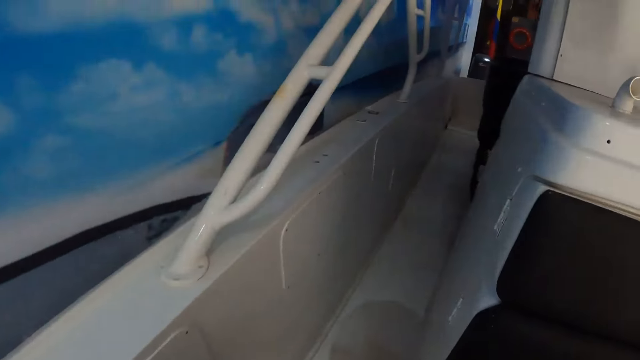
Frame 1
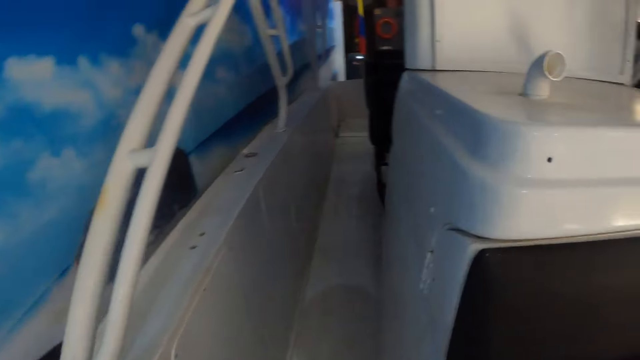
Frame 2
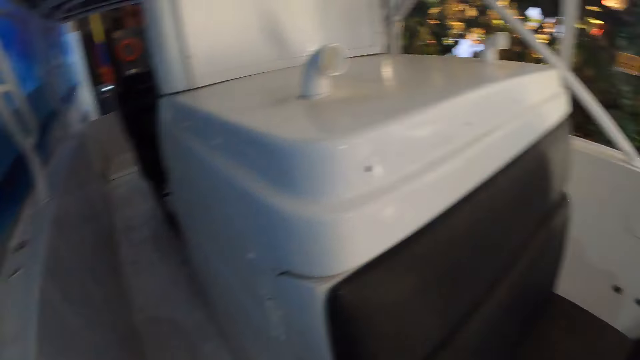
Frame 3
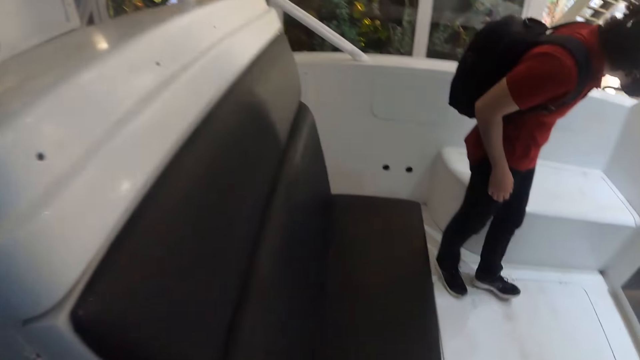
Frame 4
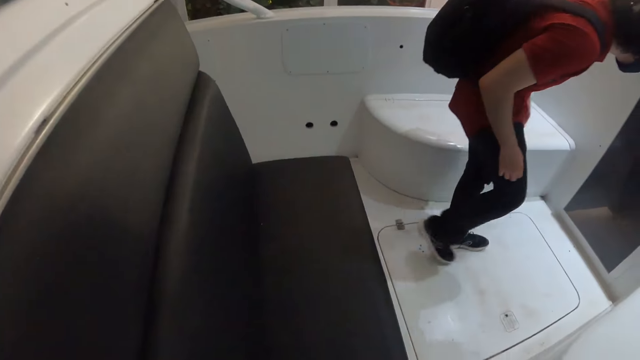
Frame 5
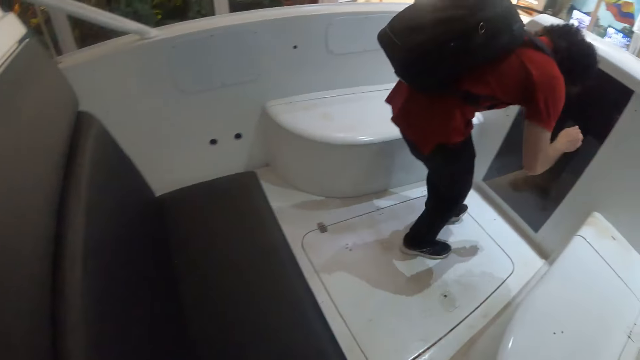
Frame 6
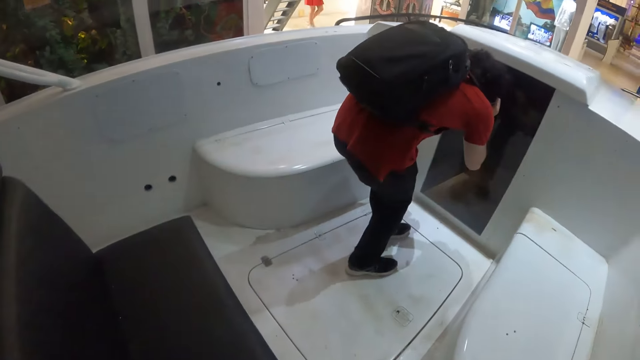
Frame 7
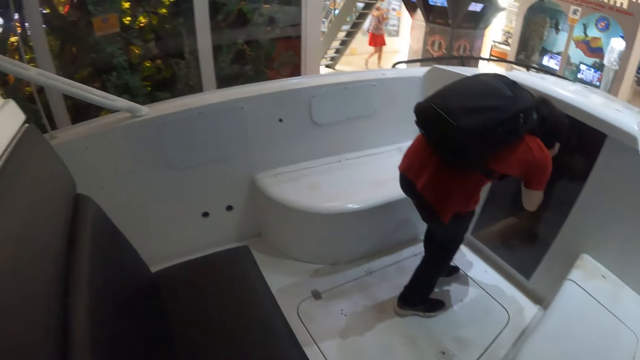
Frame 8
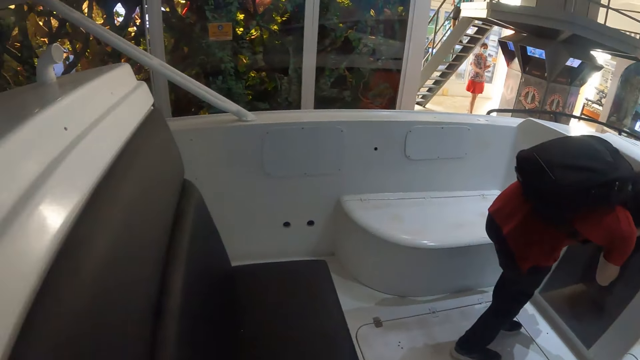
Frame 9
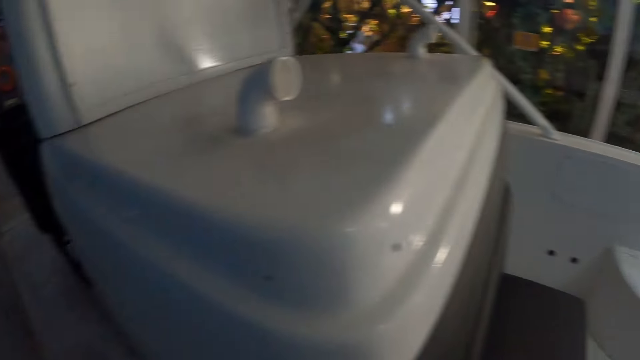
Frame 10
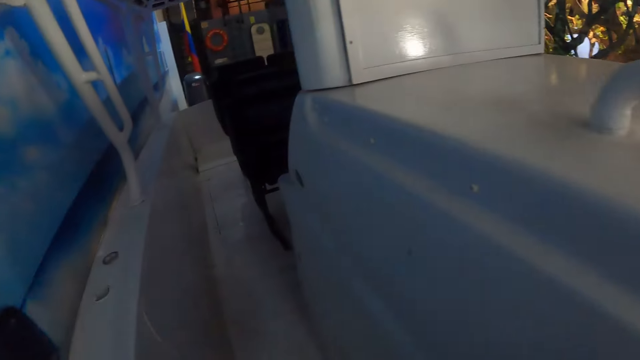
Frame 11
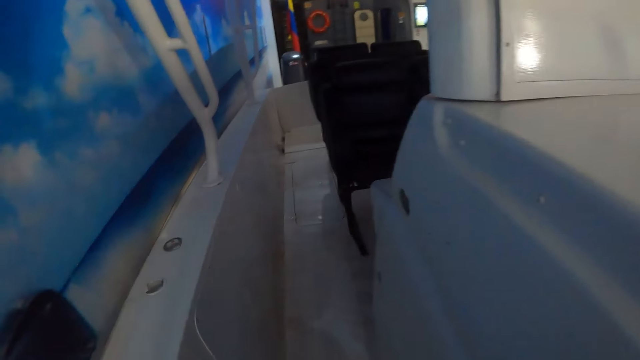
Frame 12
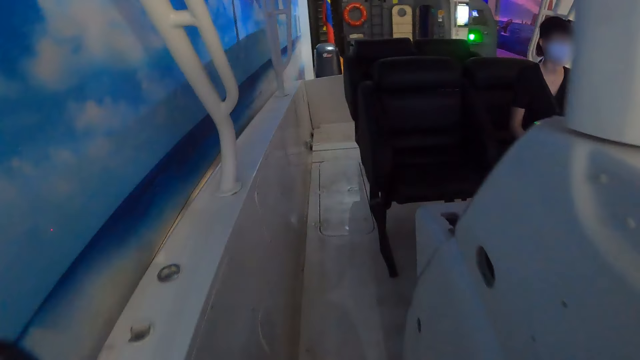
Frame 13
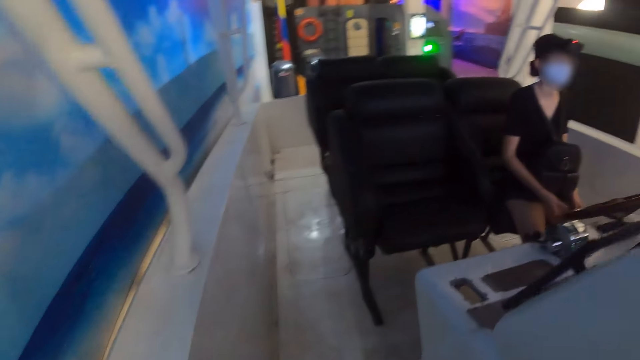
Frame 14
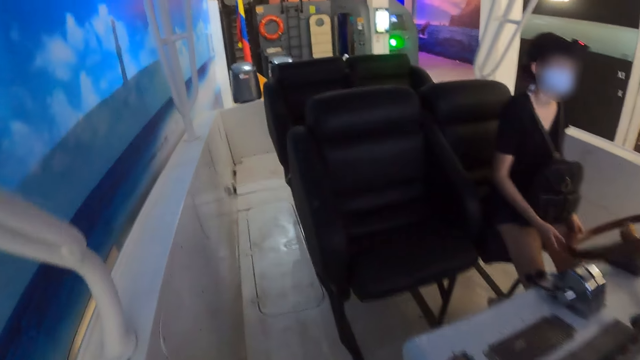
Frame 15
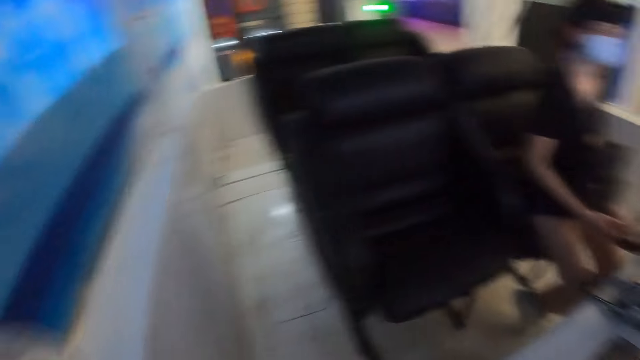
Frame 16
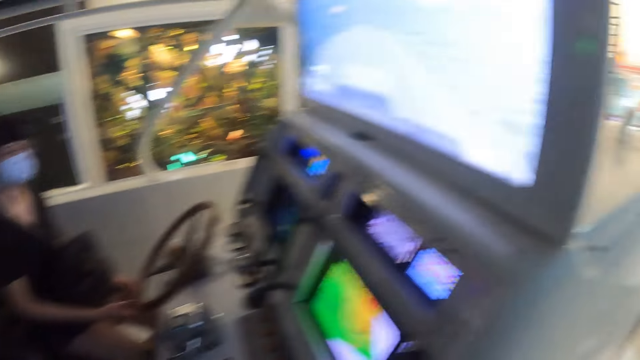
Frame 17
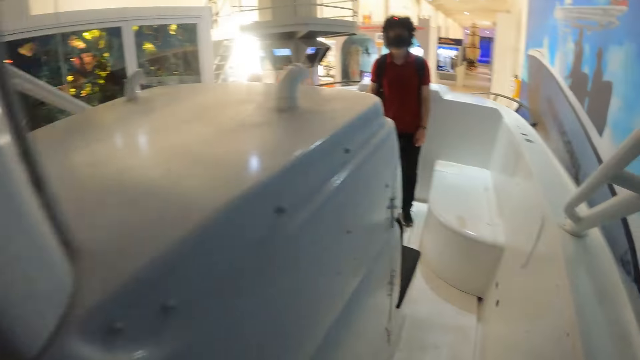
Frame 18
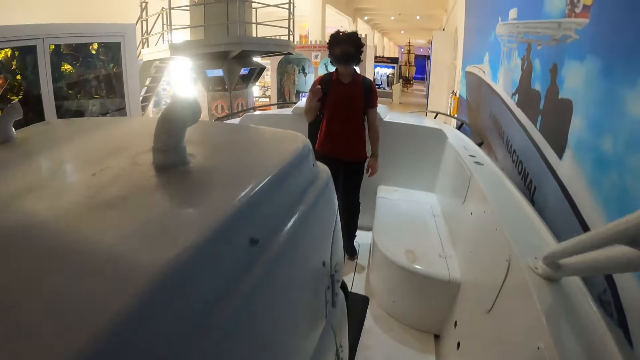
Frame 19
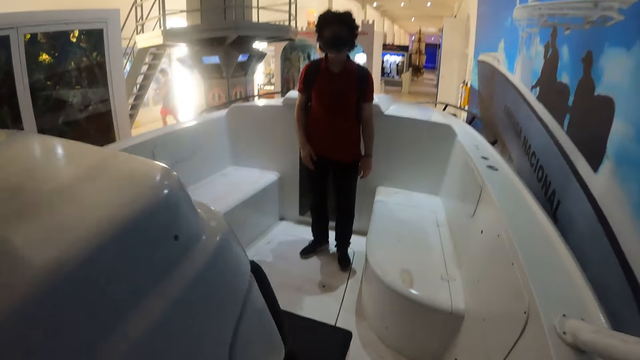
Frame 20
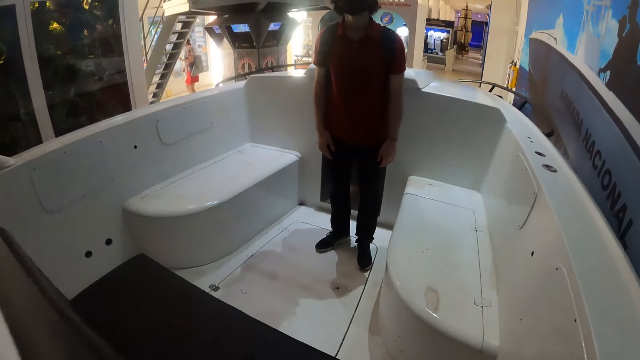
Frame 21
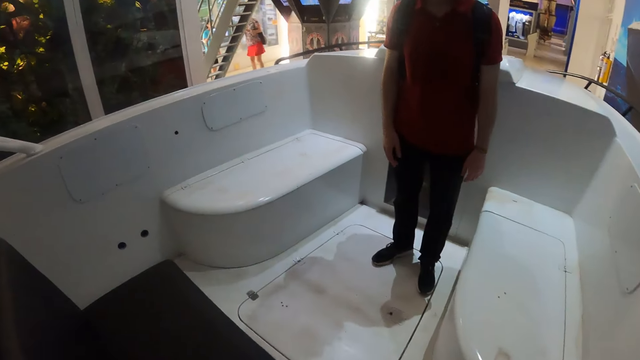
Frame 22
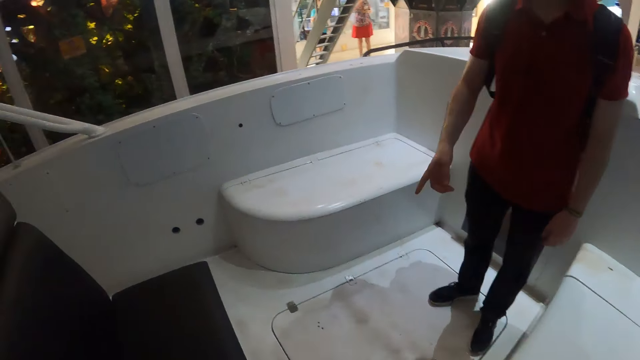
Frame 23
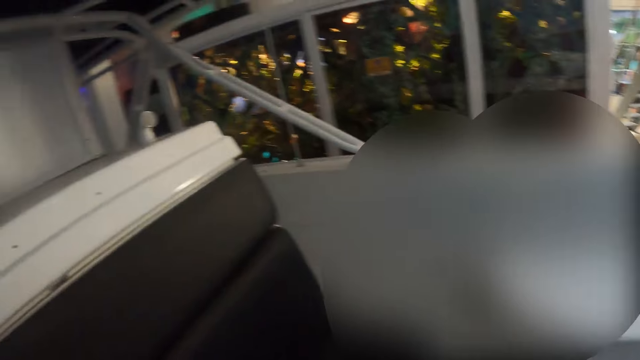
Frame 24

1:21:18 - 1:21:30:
The camera wearer looks at the boat. They walk in the boat. They turn around. They walk in the boat.

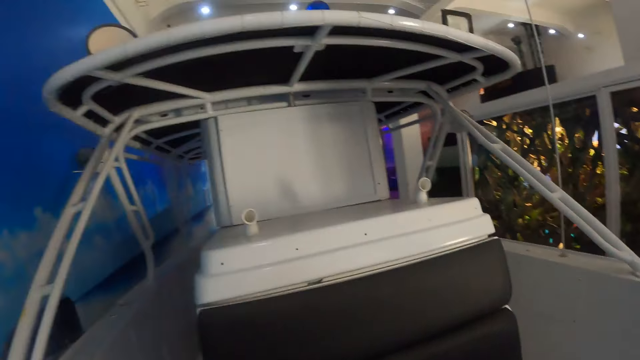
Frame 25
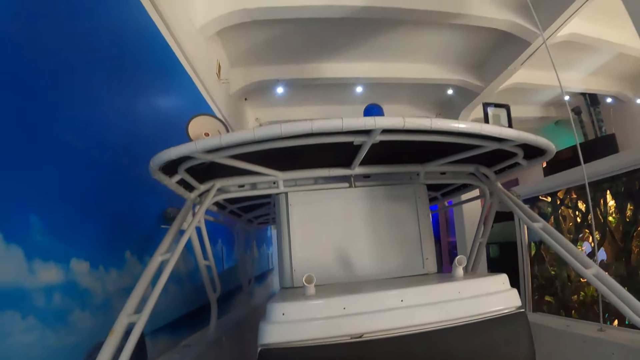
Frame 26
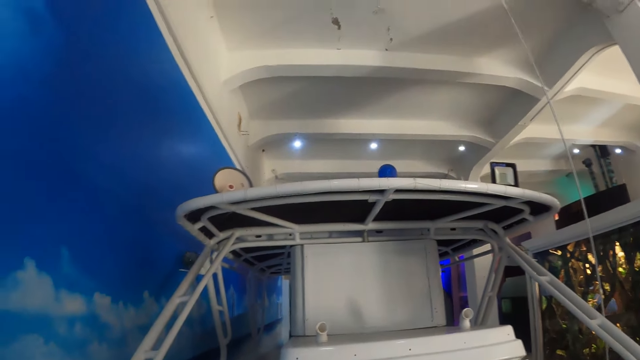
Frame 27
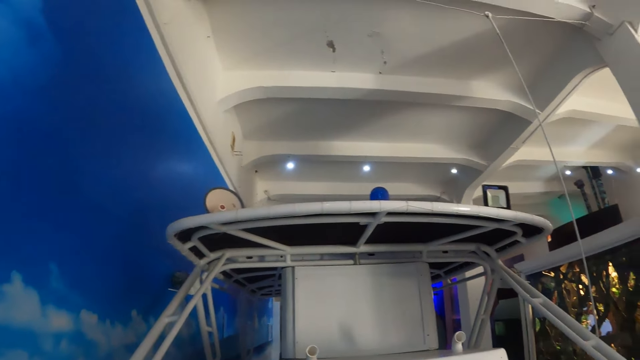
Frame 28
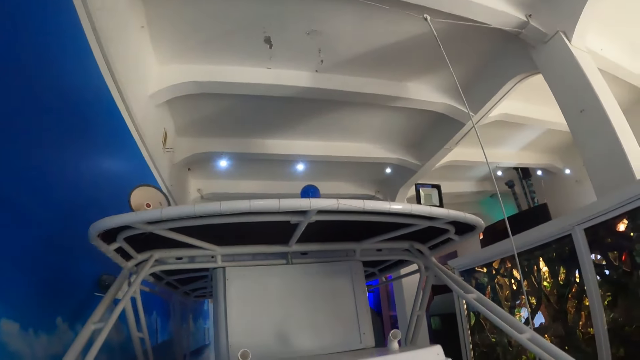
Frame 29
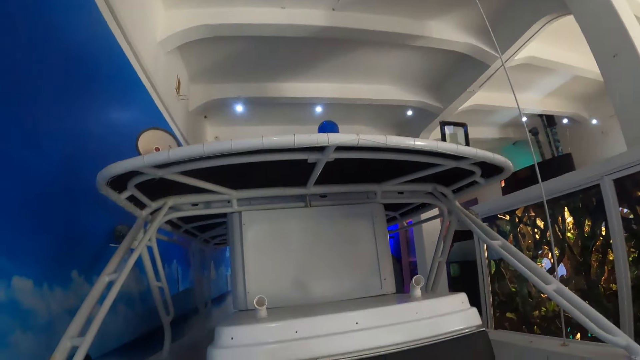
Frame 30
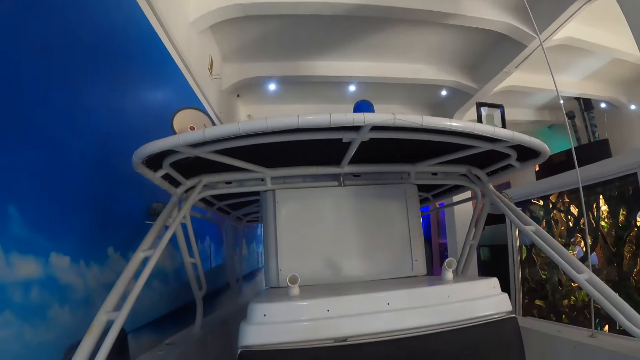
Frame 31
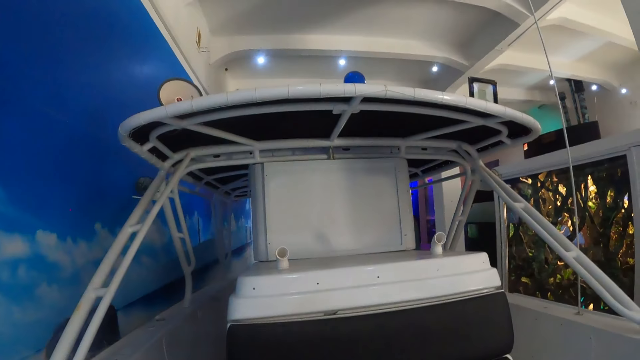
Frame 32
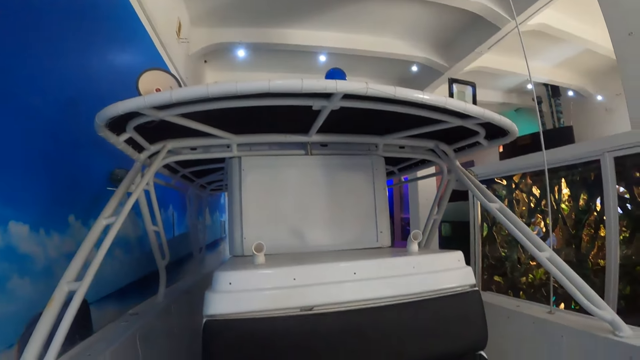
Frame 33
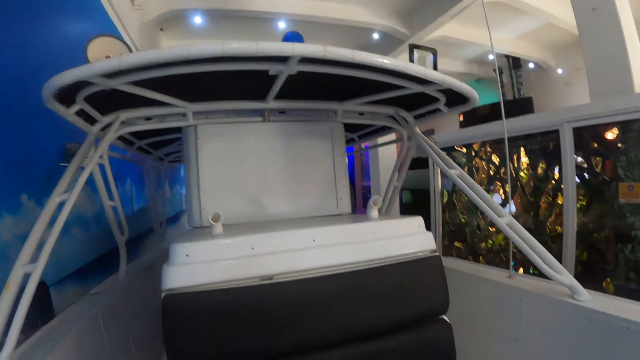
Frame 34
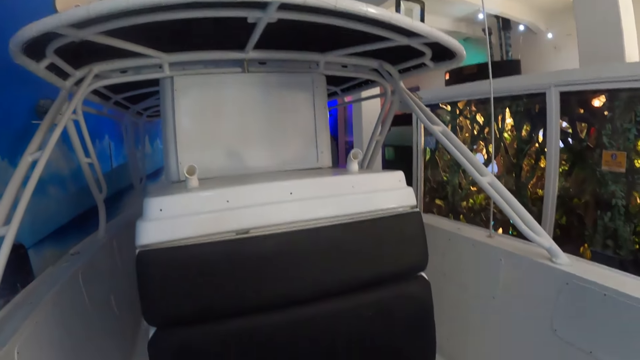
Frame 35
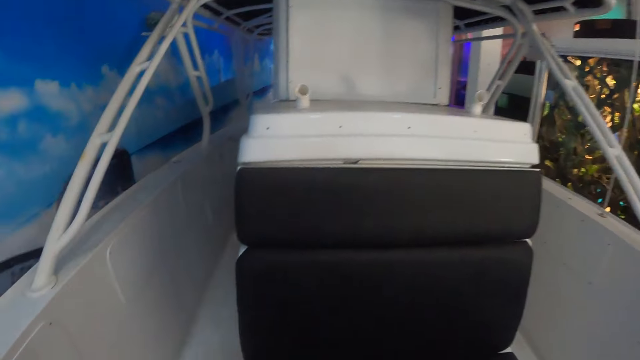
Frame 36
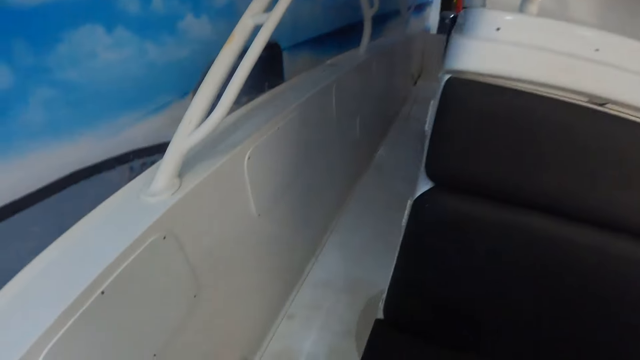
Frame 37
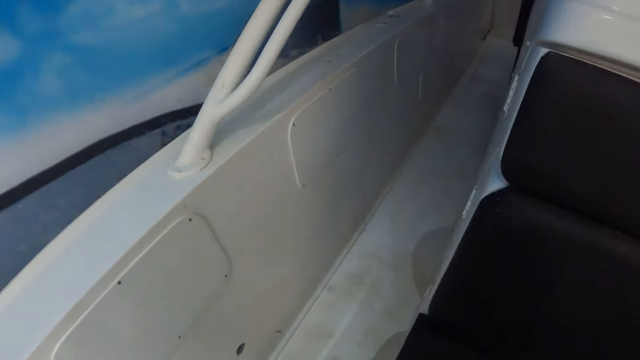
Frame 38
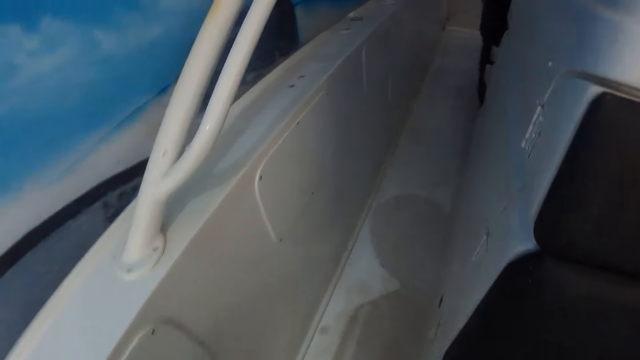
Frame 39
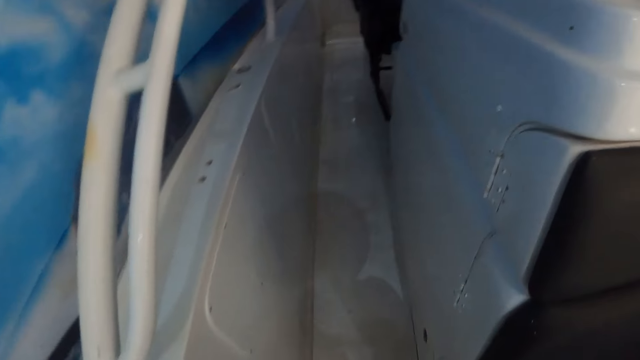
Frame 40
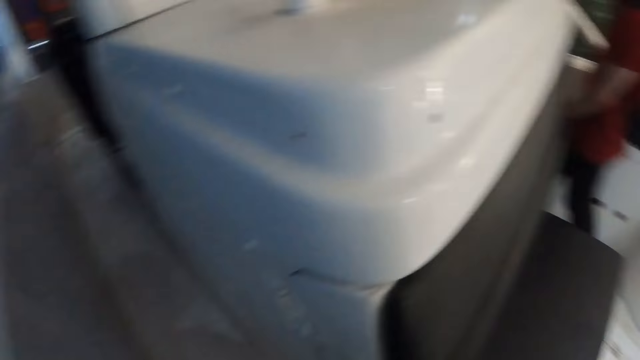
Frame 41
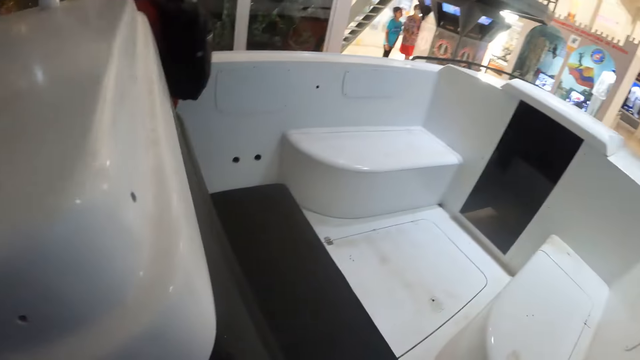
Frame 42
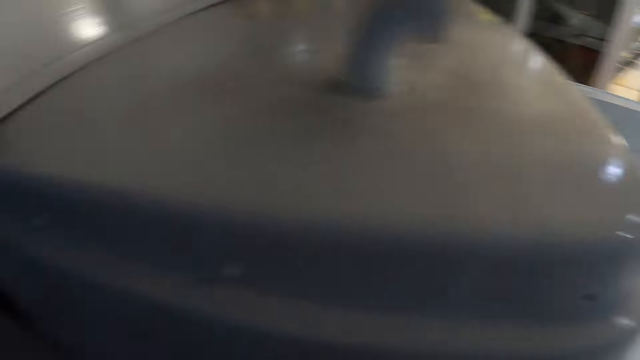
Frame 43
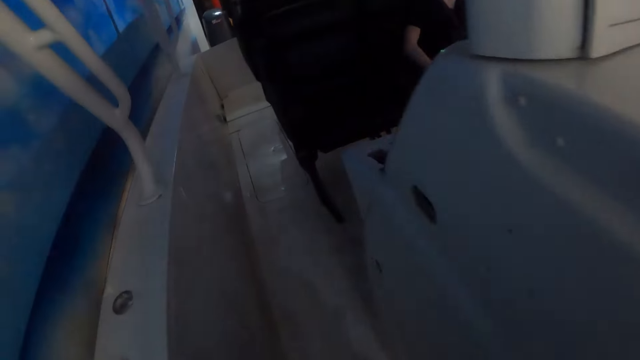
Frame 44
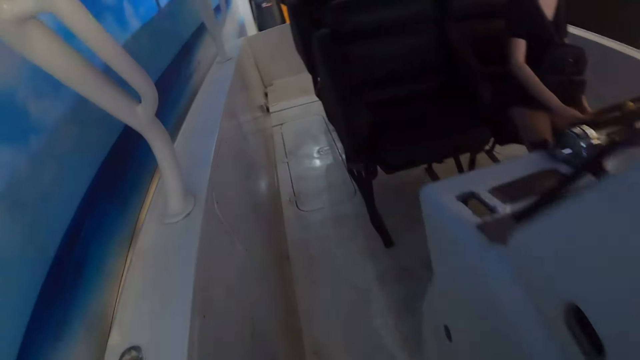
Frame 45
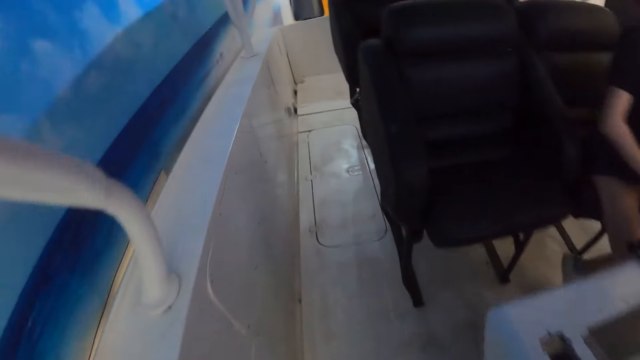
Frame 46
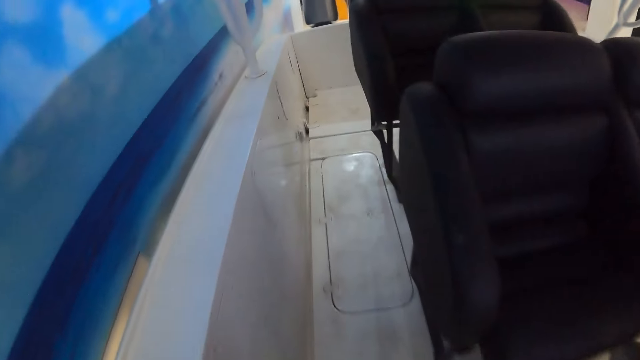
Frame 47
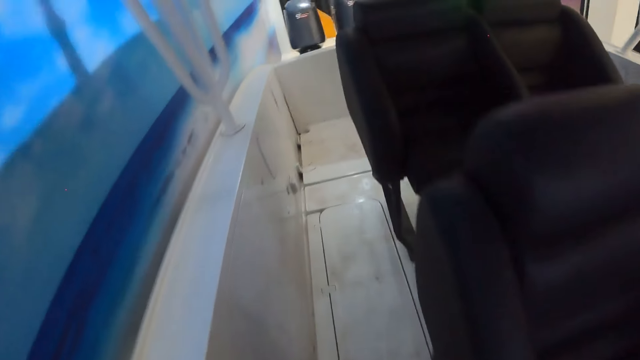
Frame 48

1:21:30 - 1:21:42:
The camera wearer looks around the boat. They look at the boat. They walk in the boat. They look at the boat. They walk in the boat.
